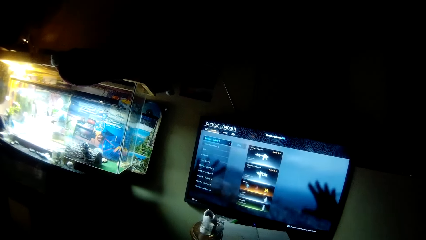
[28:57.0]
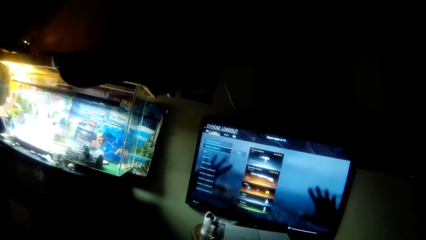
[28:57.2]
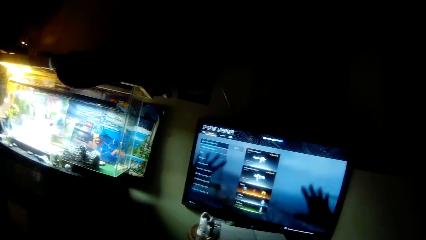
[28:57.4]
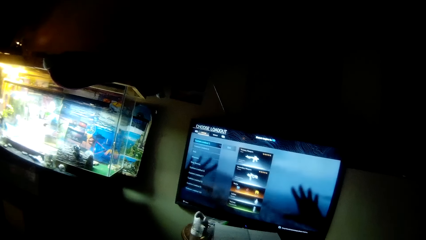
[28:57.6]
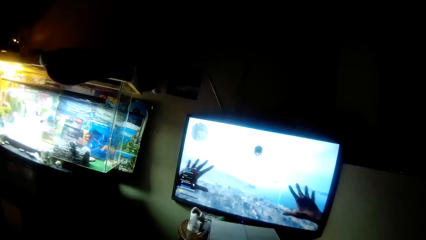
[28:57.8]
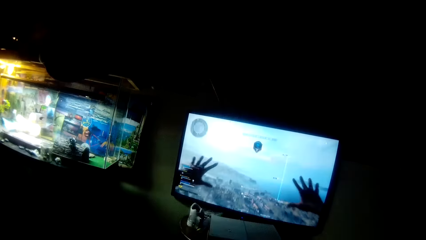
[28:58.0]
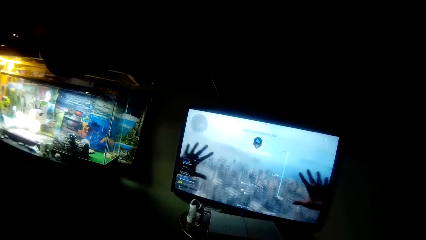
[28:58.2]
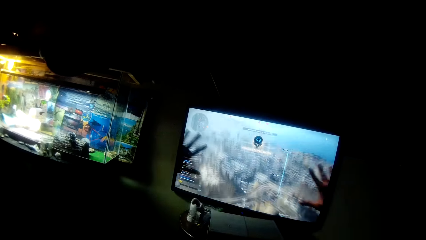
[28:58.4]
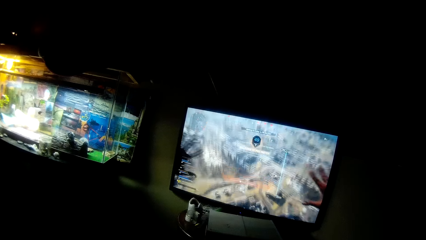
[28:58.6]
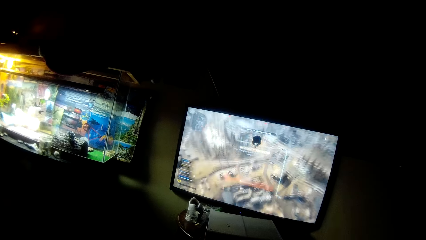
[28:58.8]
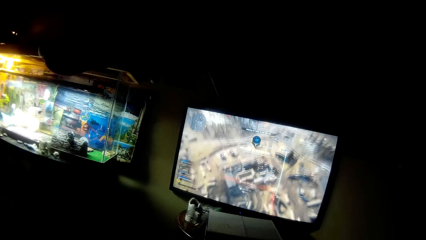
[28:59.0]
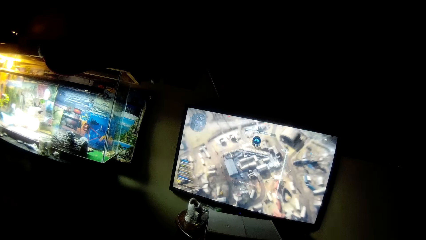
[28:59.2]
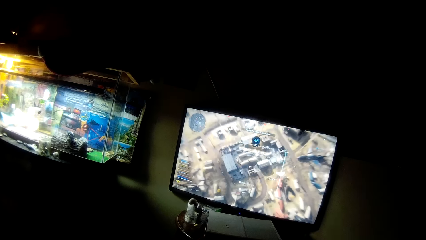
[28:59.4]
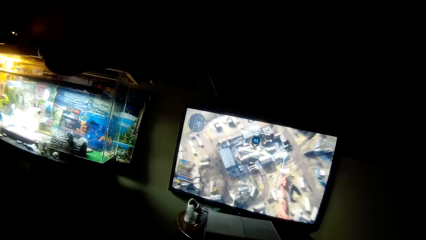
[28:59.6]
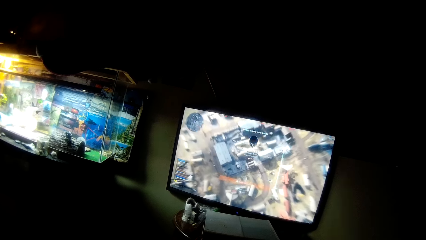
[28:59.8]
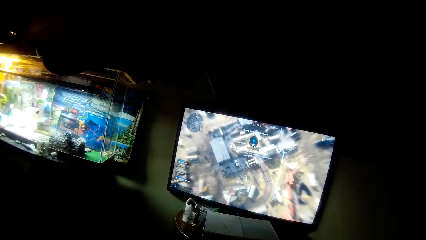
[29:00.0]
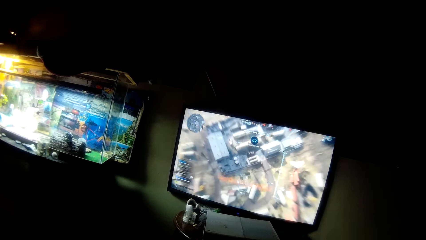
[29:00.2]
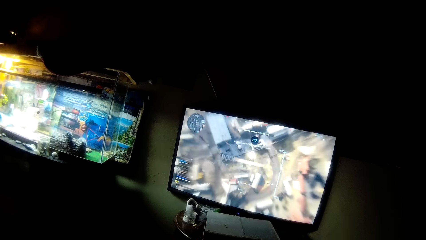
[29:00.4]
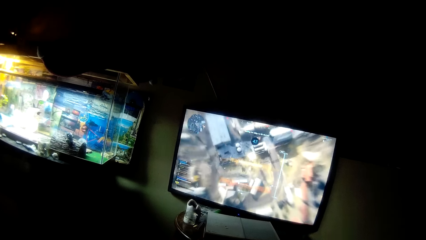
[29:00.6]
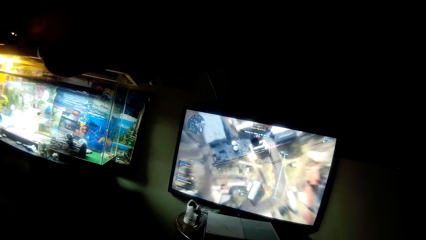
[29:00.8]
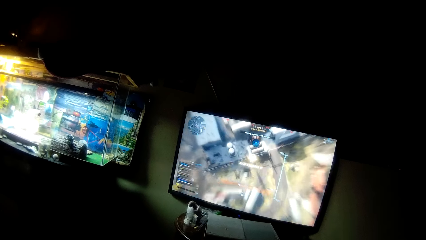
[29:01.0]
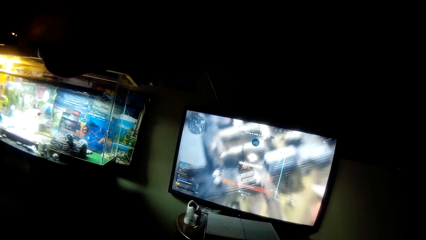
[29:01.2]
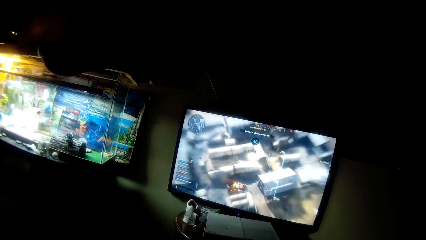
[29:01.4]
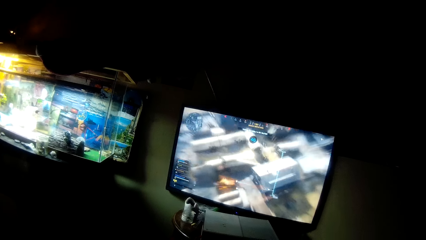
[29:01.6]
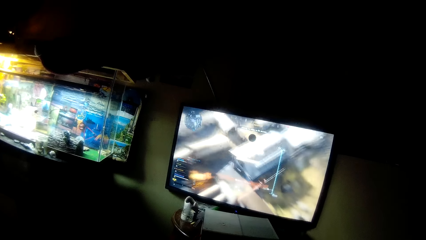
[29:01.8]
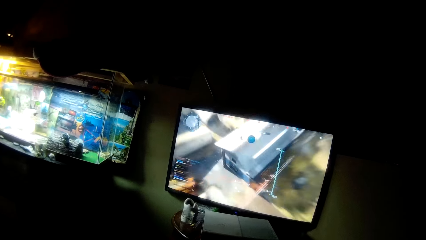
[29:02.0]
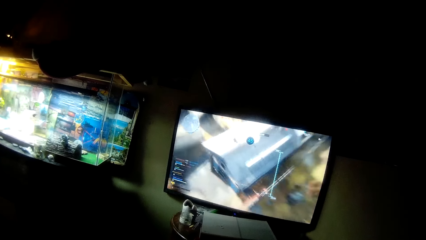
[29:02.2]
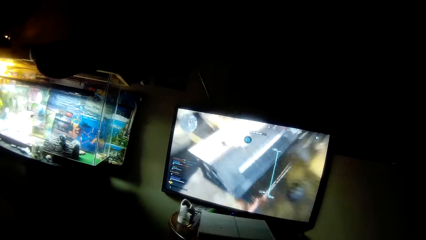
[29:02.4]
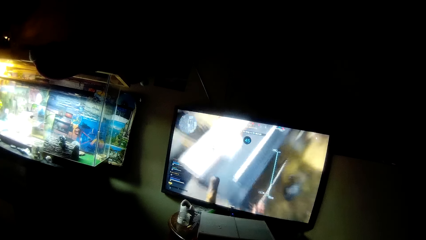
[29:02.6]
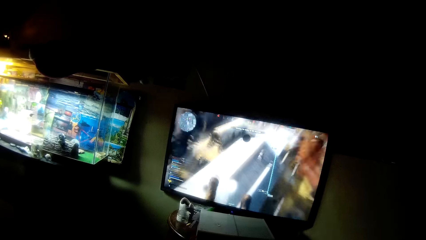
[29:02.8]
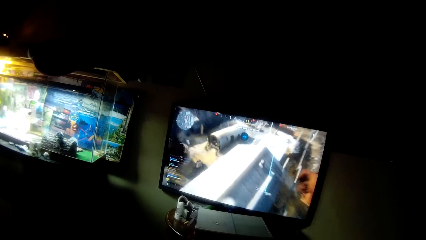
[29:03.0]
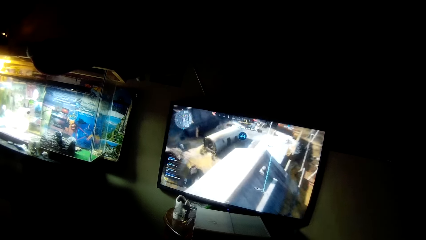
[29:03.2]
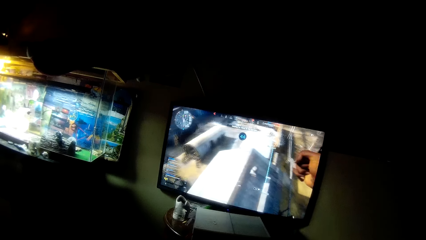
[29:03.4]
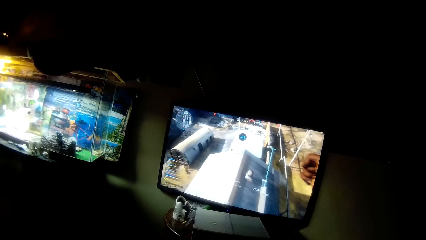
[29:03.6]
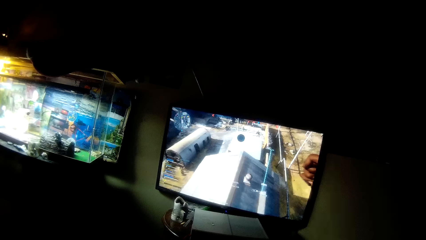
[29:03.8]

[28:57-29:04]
The camera wearer plays a video game.

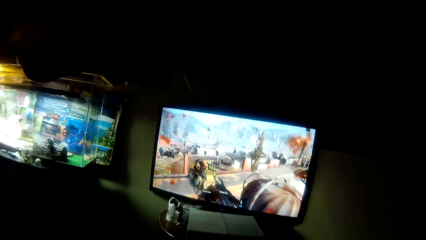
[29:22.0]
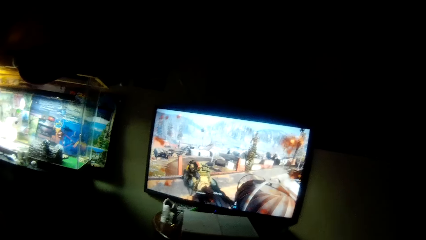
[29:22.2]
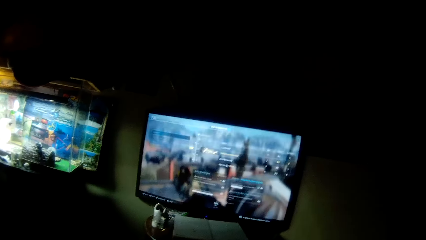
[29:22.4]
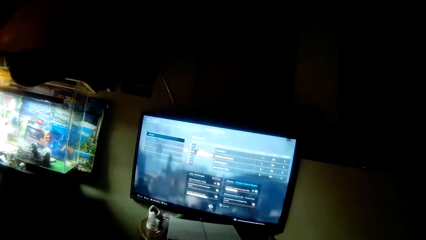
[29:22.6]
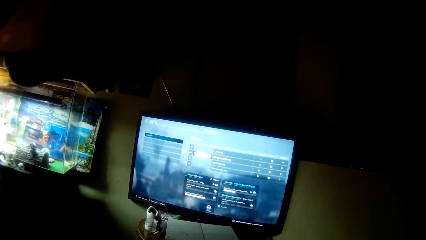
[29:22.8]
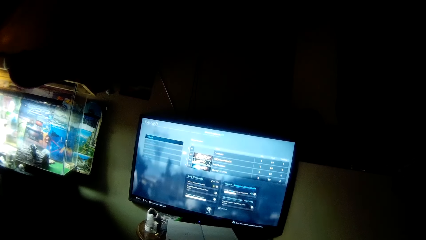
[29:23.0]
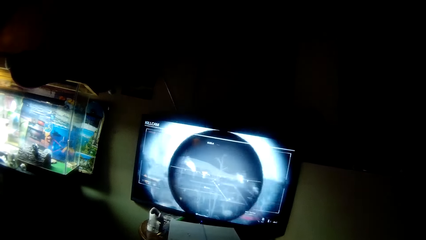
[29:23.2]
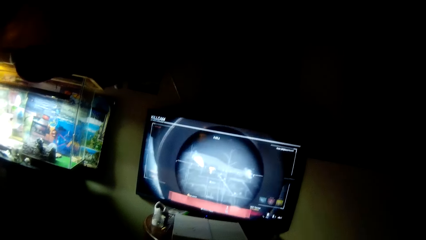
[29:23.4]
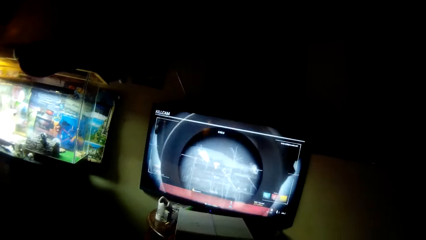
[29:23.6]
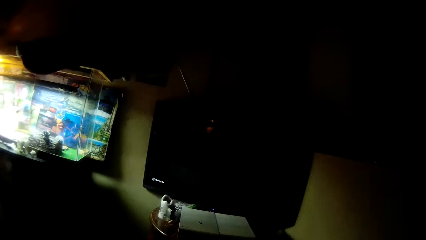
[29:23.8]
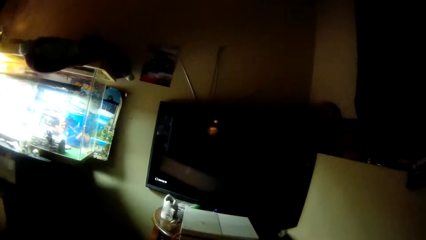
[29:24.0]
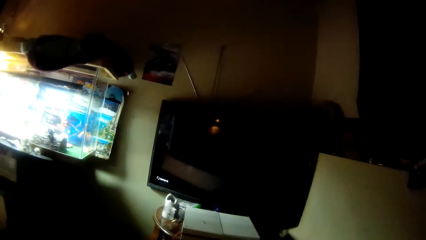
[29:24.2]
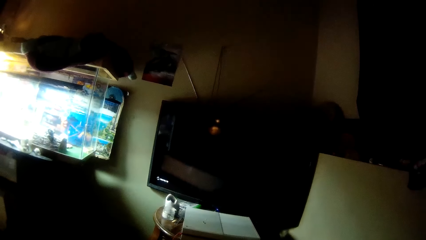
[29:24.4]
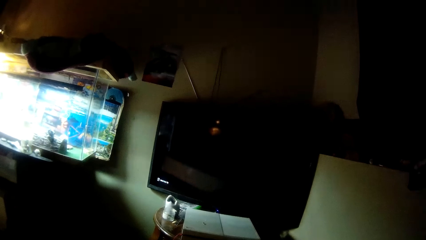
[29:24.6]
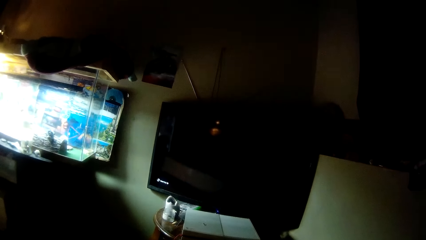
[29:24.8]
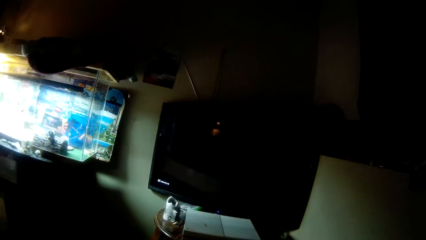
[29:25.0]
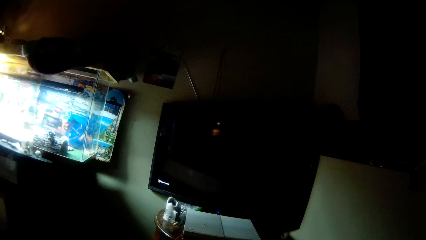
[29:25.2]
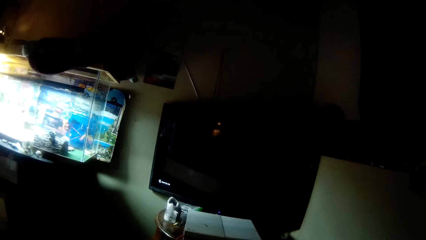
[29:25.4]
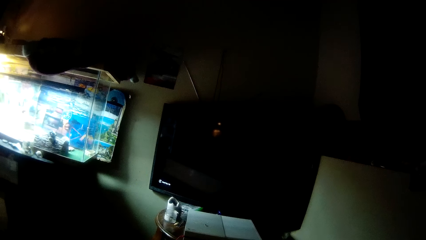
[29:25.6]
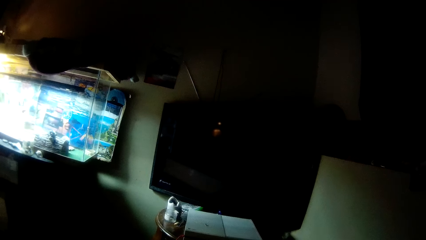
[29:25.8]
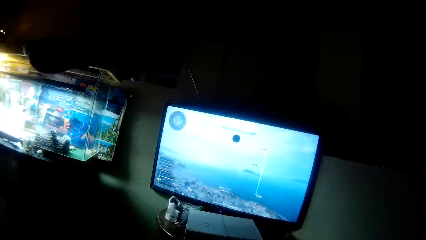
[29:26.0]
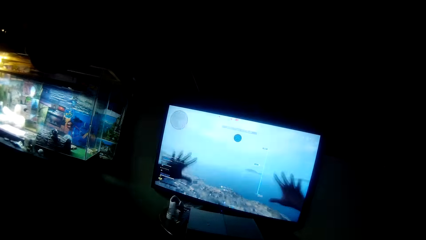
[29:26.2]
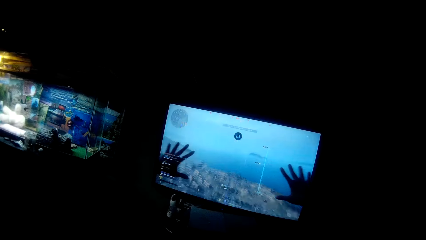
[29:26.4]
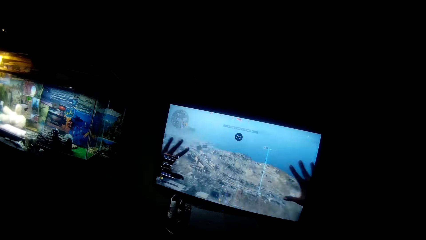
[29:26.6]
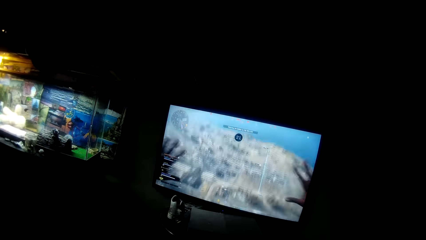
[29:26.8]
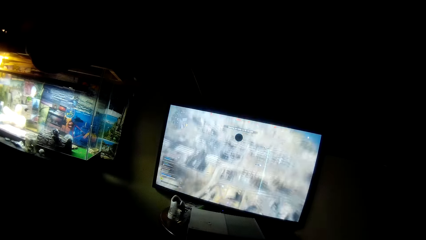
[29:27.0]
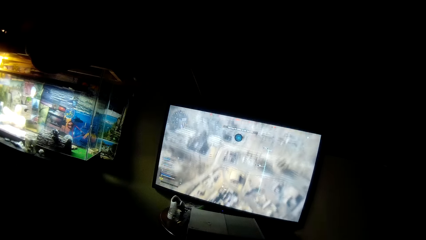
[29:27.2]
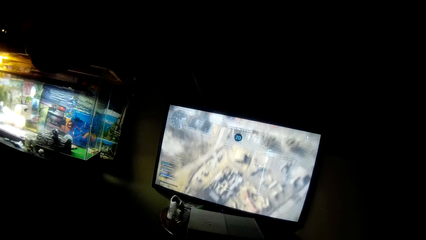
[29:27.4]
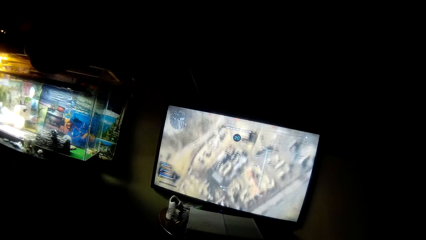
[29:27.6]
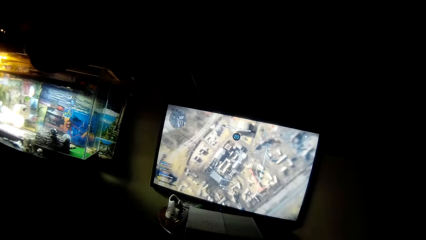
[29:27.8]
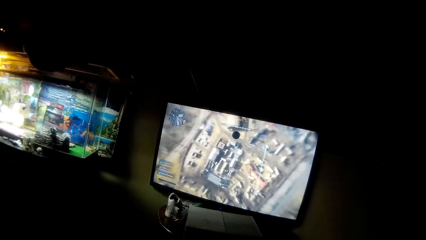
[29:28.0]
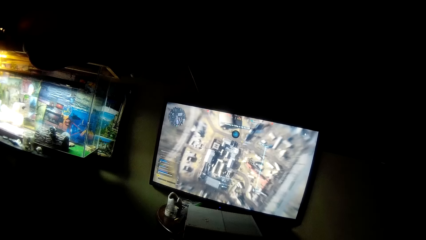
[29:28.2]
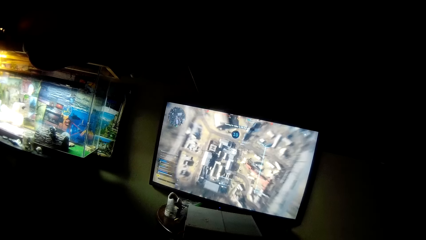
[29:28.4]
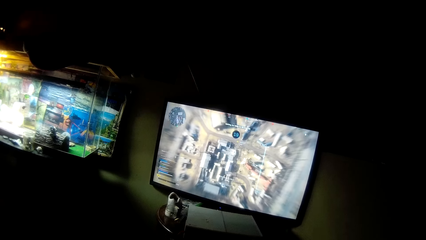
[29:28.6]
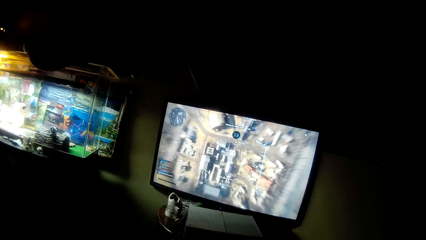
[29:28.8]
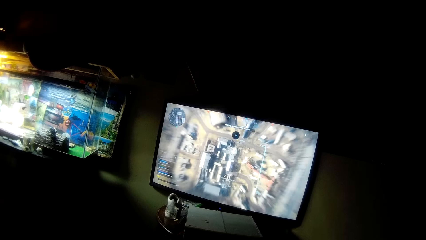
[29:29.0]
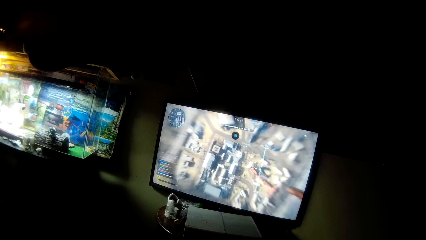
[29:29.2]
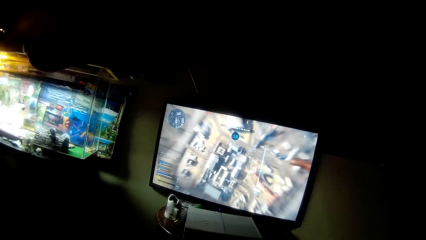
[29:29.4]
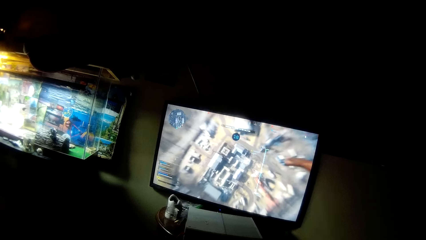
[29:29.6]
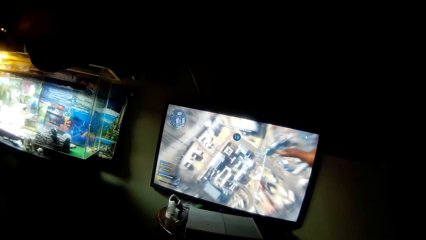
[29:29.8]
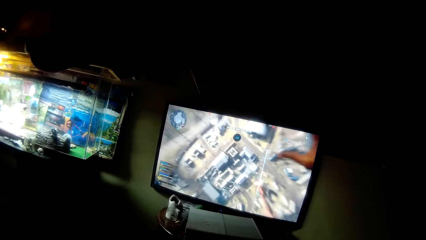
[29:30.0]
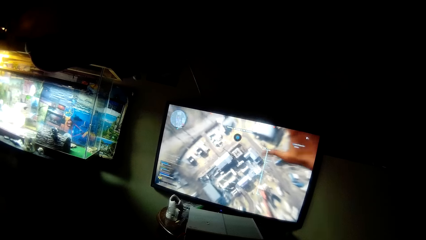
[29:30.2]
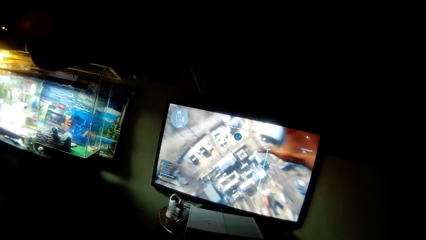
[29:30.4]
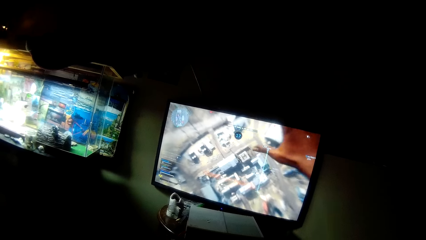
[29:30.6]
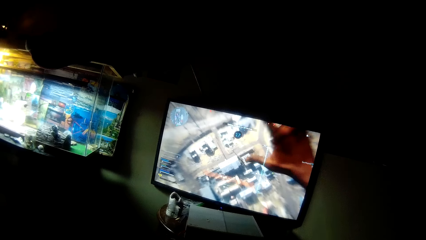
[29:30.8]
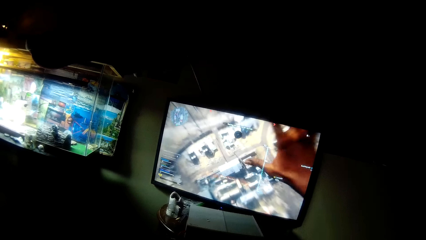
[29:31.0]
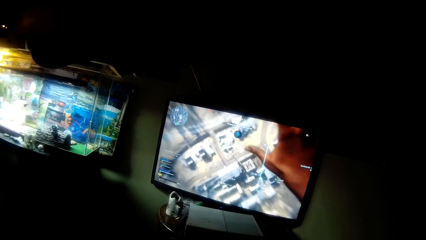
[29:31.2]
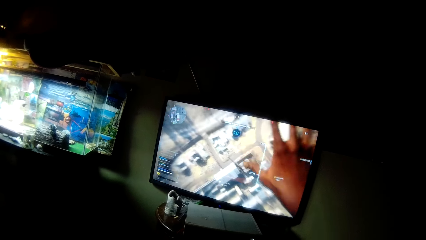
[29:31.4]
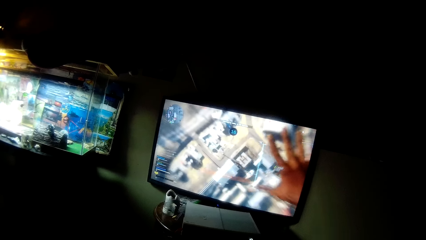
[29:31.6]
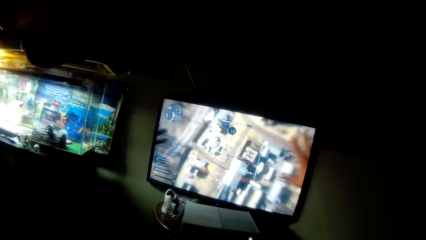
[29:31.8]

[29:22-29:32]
The camera wearer operates a television. They play a video game.
